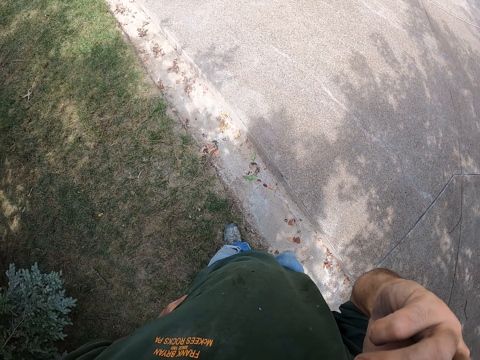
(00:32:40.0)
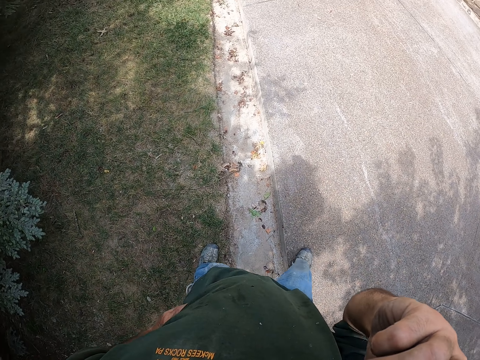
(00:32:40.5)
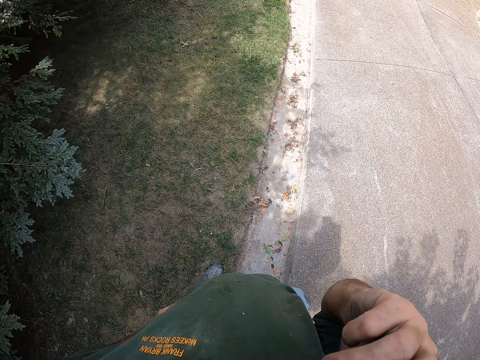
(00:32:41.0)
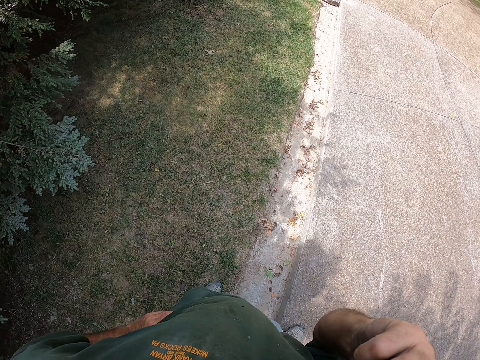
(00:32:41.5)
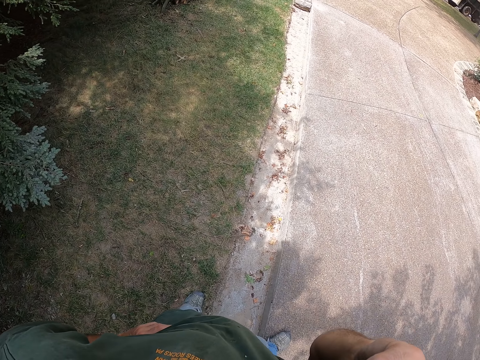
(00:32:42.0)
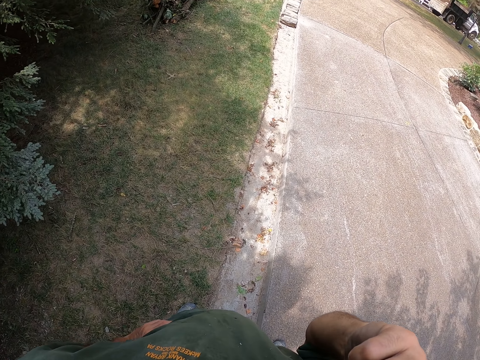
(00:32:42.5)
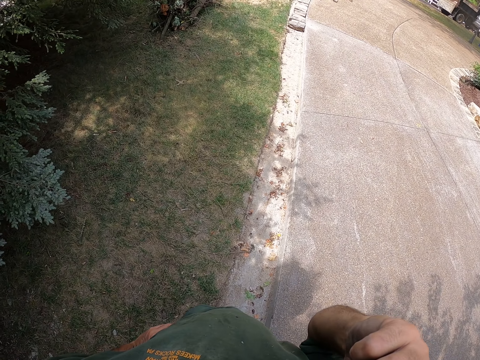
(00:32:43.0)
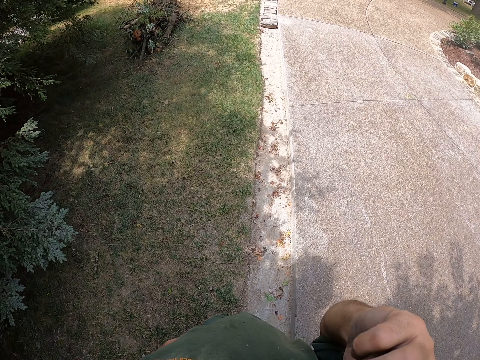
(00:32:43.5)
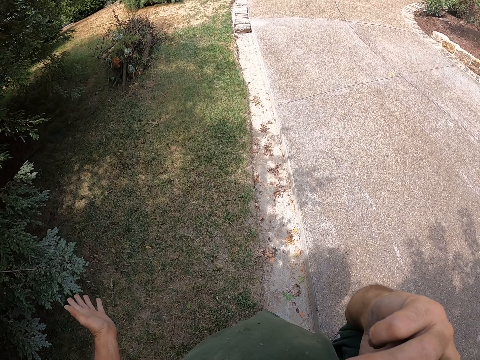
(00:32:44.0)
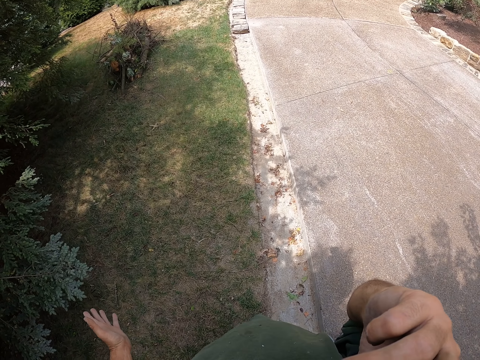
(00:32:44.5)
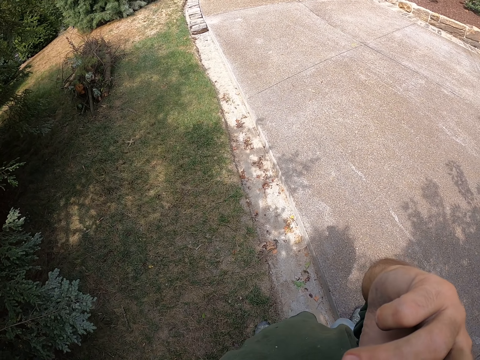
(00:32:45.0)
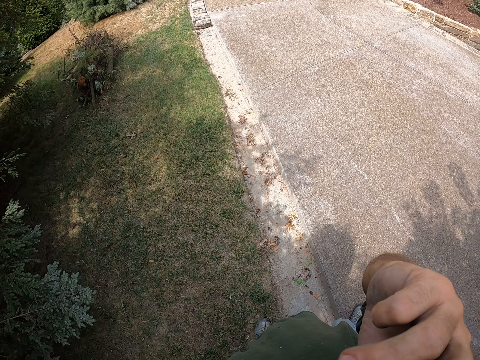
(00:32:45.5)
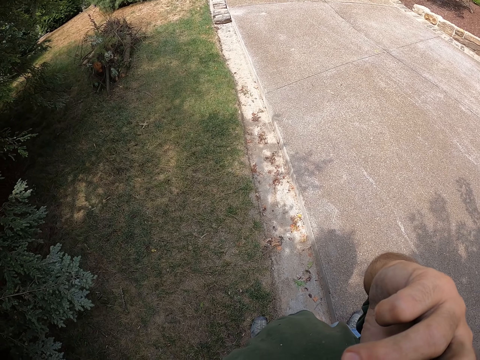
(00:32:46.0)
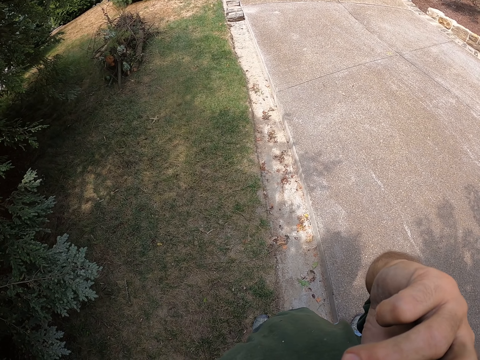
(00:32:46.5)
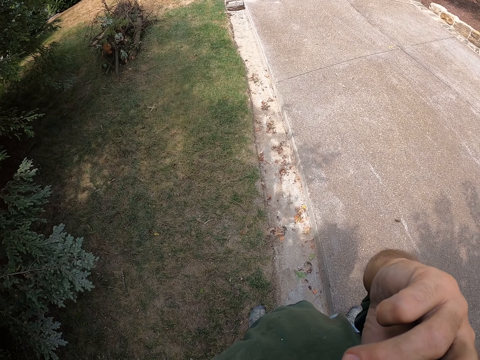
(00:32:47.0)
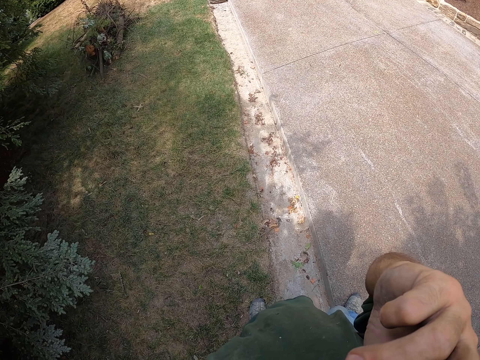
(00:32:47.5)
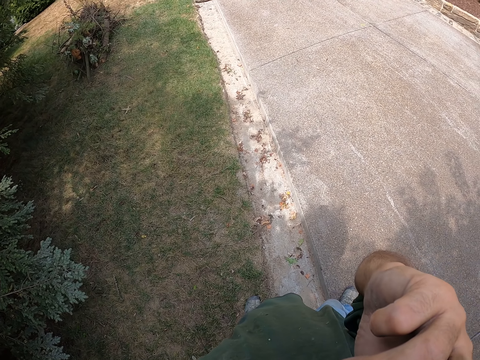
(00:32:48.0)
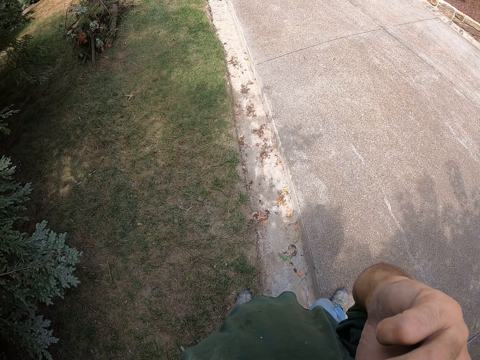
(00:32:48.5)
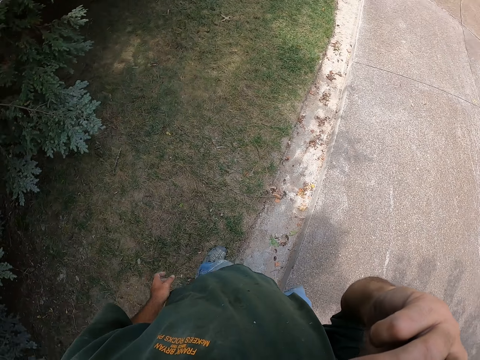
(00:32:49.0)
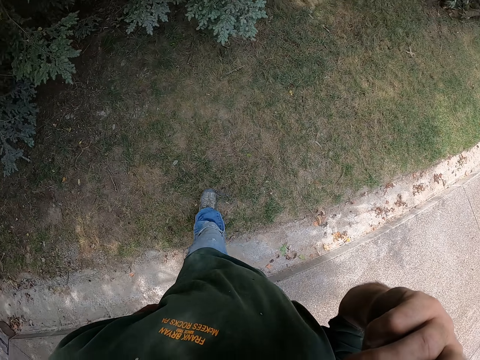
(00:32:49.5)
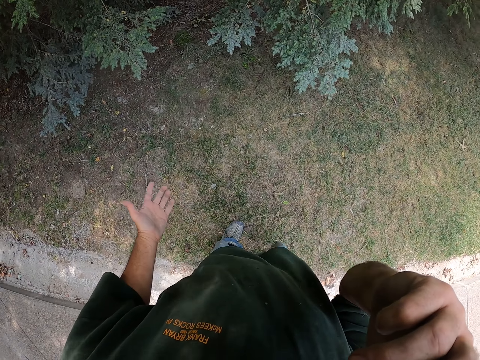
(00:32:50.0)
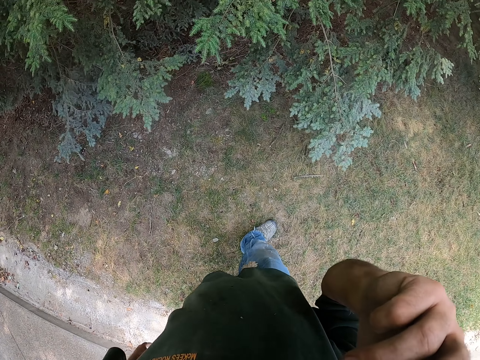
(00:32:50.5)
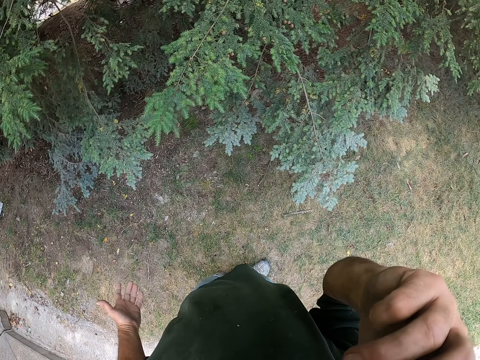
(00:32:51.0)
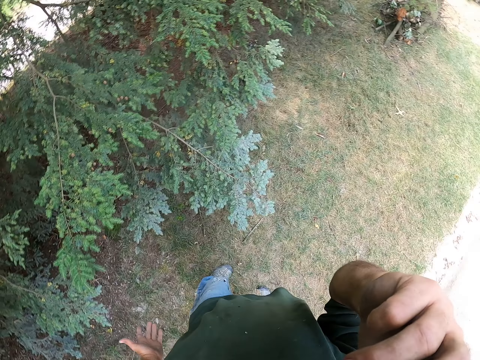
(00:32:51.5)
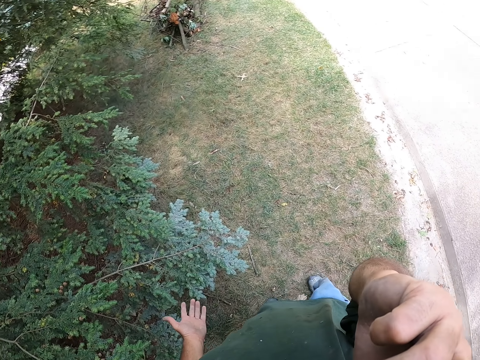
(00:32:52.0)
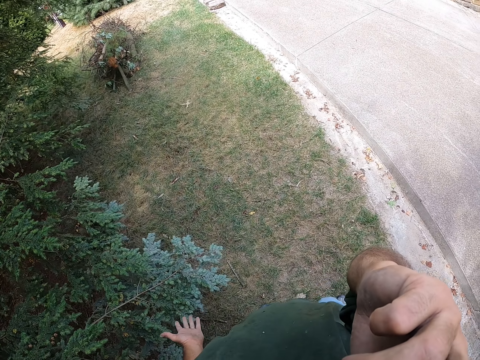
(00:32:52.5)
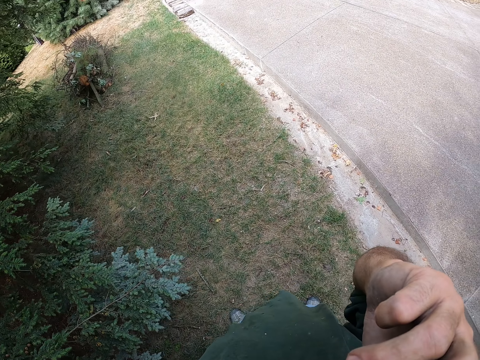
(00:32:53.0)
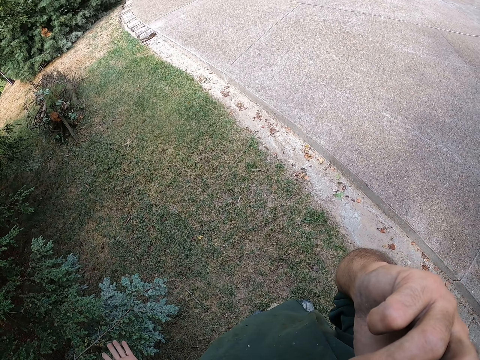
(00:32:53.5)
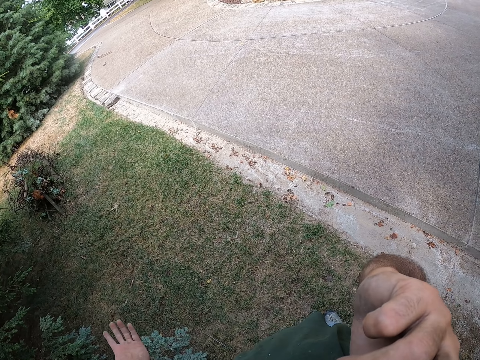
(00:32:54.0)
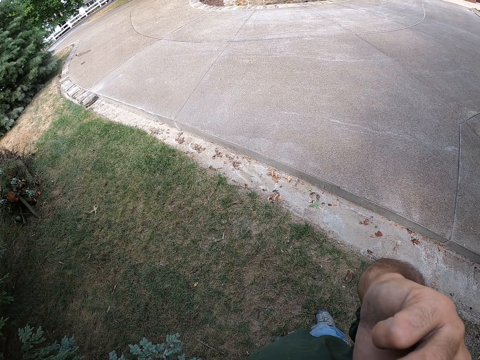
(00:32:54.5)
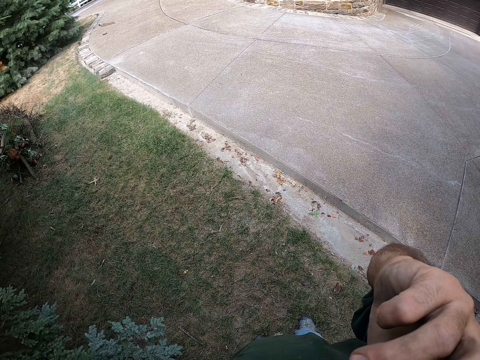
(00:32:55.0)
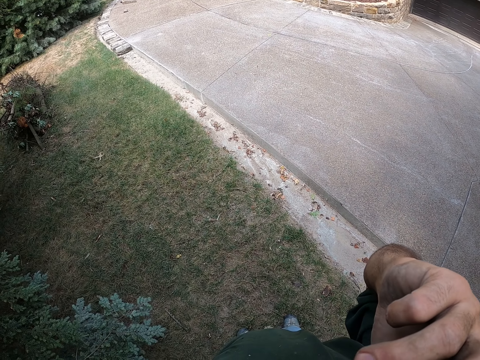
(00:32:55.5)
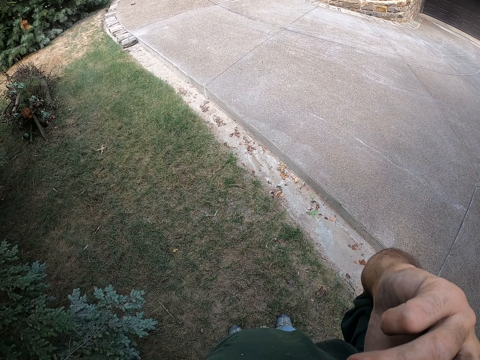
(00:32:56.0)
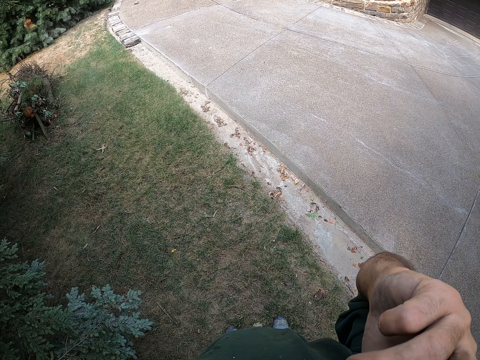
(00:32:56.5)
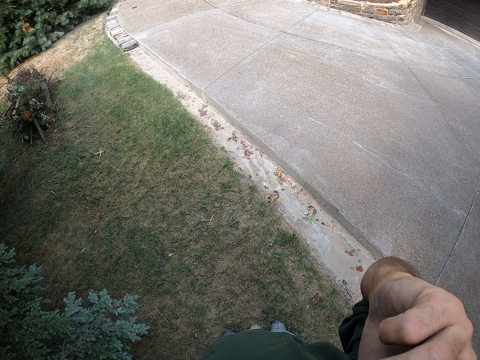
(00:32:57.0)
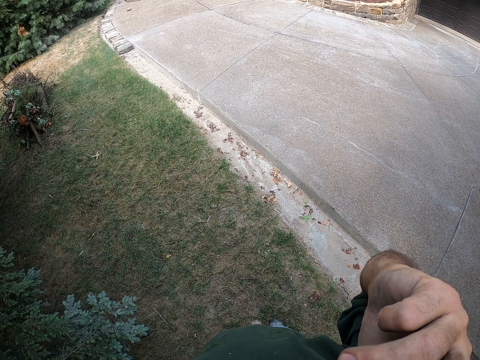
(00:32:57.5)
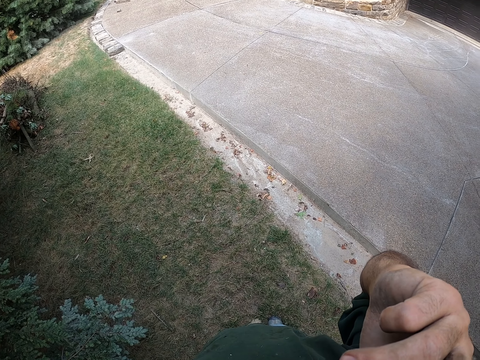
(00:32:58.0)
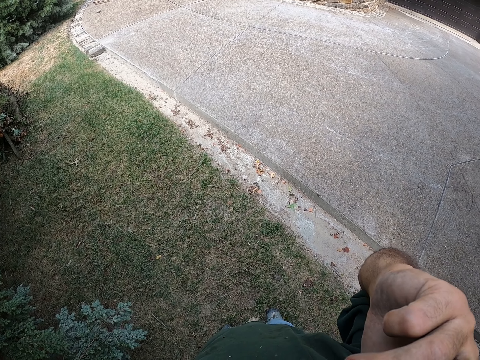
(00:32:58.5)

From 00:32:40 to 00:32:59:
The camera wearer moves around. He gestures with his hand. He stretches his hand. He walks on the grass. He looks around. He extends his hand. He stands beside the trees.

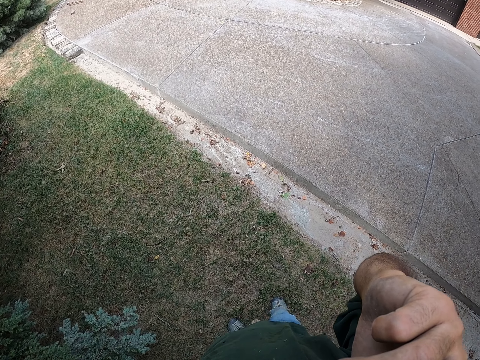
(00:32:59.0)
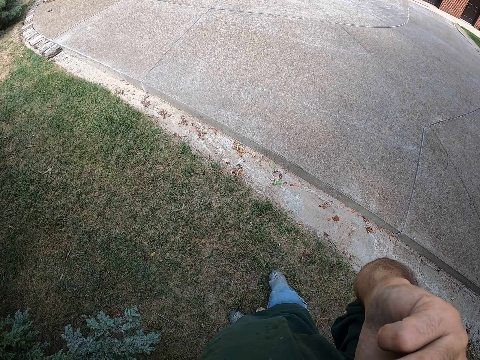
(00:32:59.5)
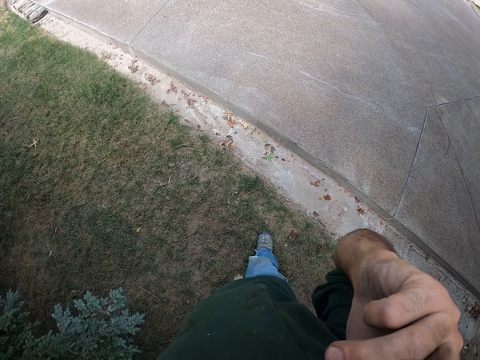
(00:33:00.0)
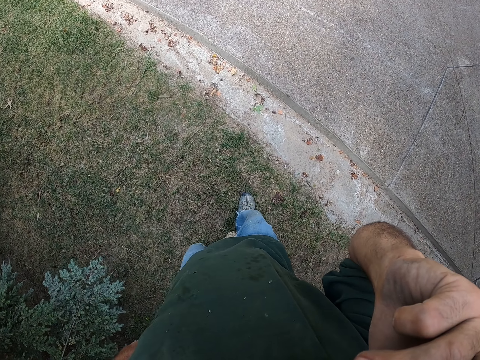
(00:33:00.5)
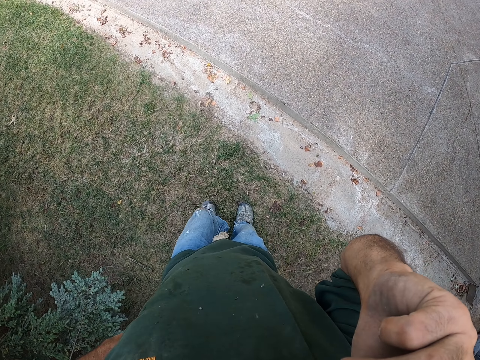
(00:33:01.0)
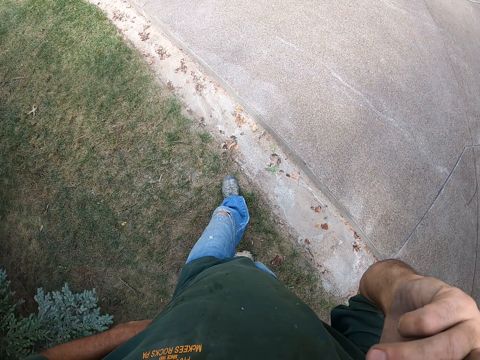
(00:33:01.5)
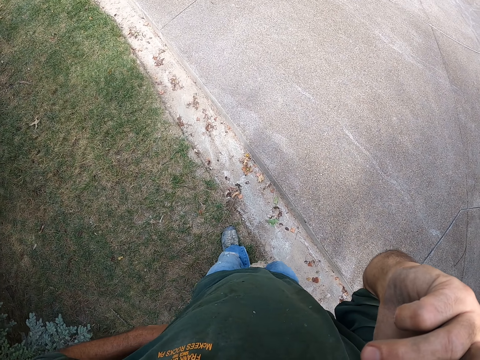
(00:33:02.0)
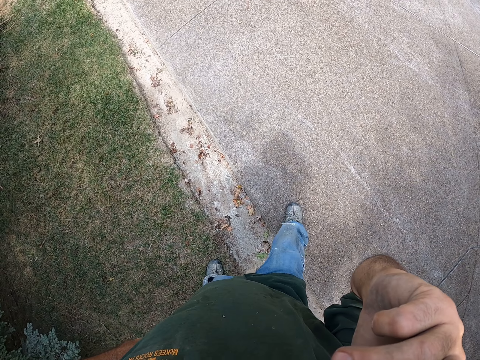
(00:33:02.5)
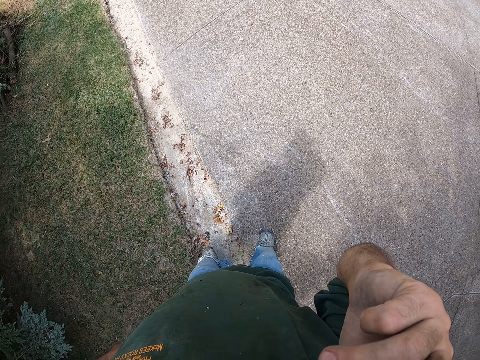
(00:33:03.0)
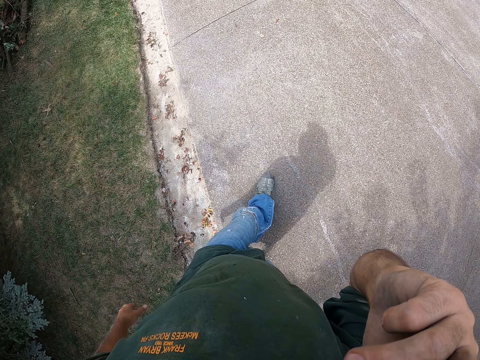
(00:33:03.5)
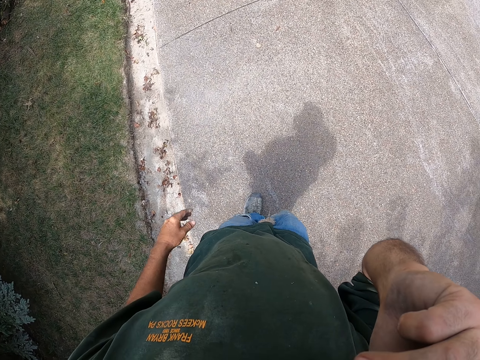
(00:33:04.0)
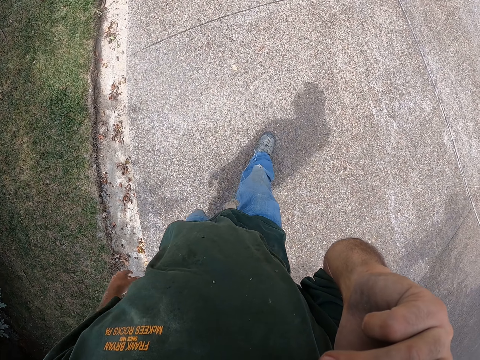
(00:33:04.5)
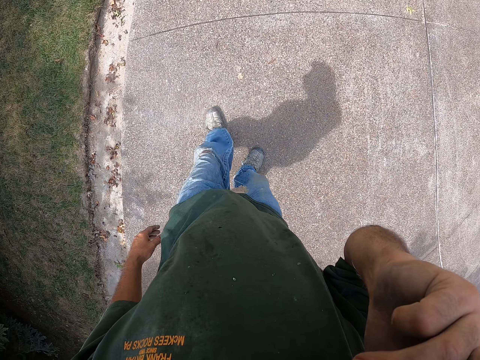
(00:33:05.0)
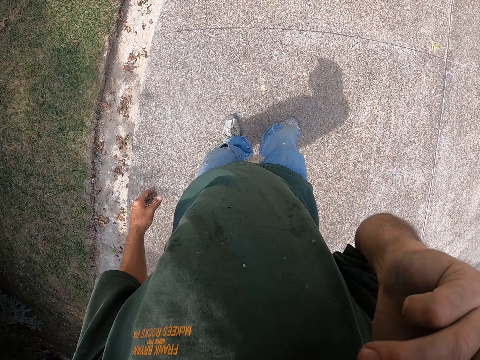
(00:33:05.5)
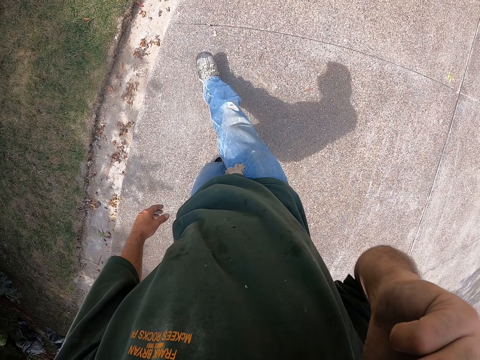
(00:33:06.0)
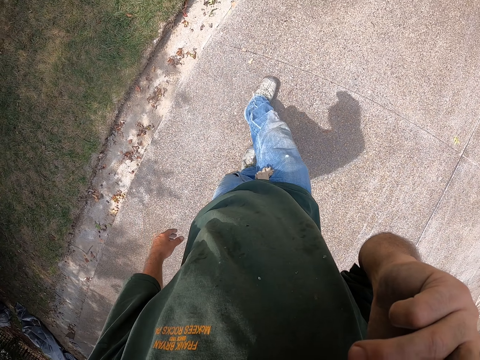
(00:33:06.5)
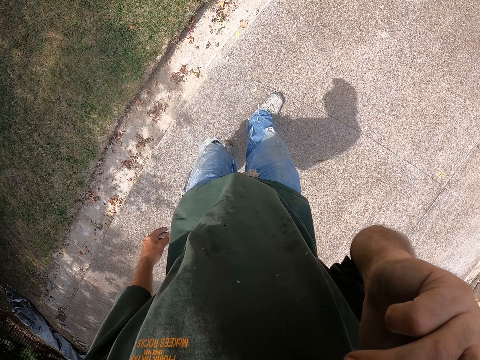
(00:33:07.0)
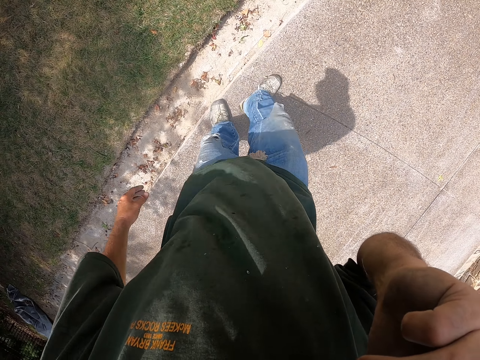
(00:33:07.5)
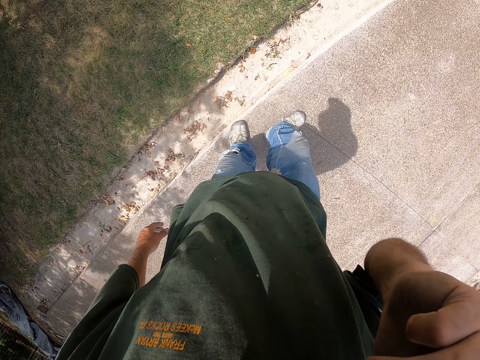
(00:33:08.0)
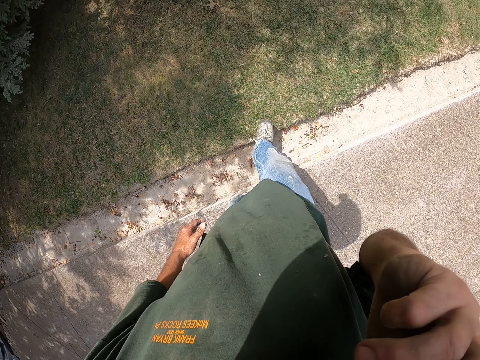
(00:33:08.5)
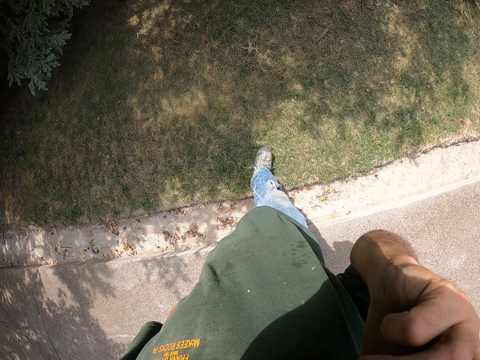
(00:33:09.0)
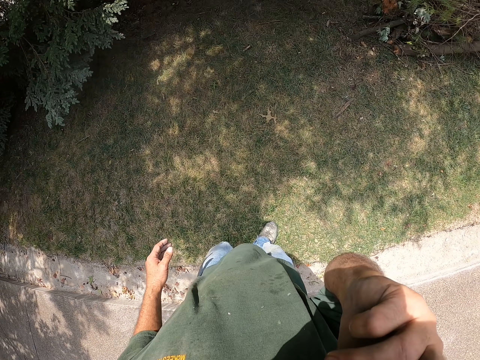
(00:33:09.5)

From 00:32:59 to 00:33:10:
The camera wearer walks on the pavement. They kick dirt to the side.
